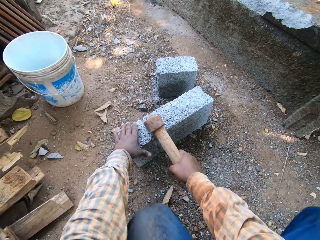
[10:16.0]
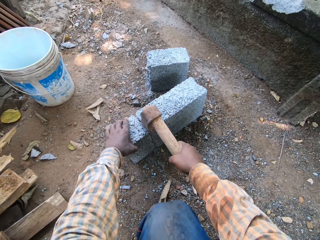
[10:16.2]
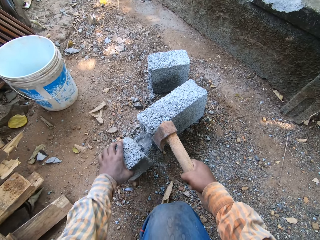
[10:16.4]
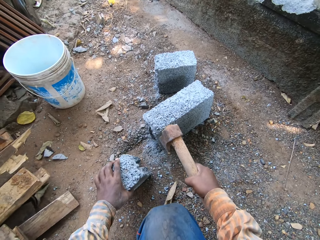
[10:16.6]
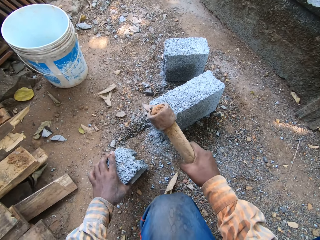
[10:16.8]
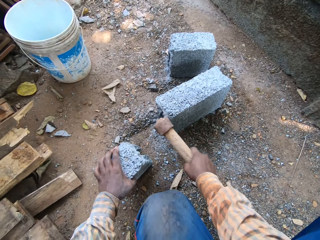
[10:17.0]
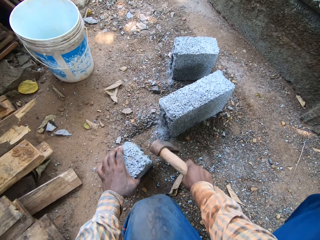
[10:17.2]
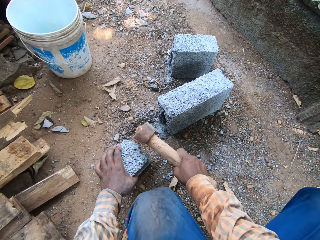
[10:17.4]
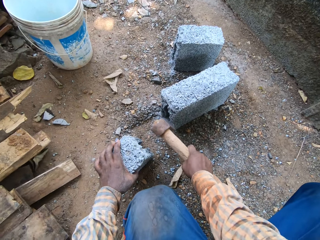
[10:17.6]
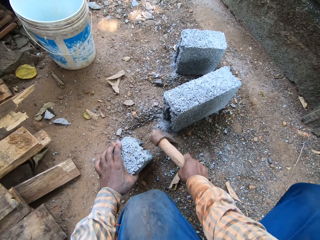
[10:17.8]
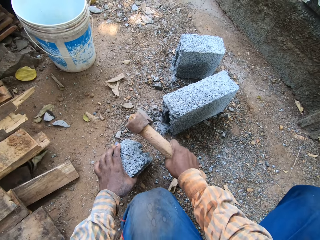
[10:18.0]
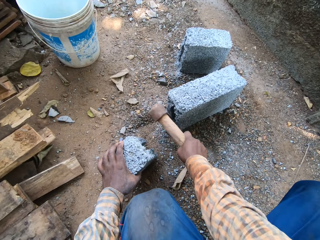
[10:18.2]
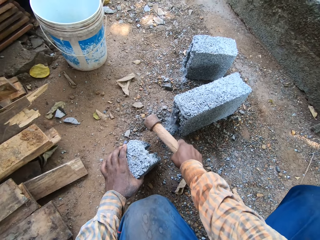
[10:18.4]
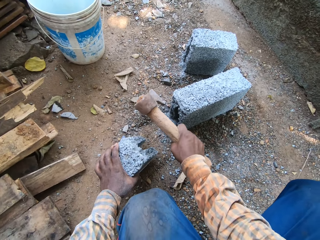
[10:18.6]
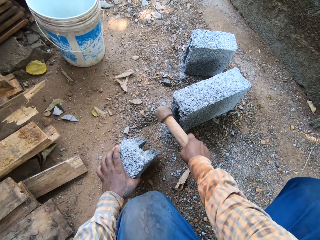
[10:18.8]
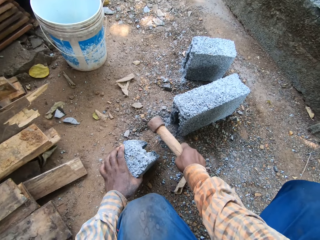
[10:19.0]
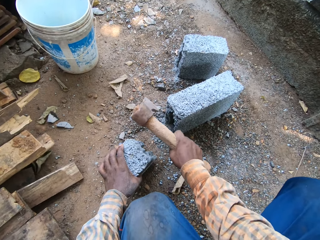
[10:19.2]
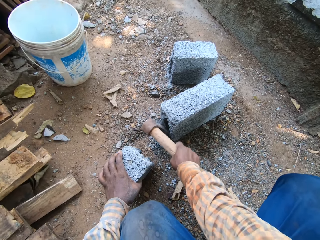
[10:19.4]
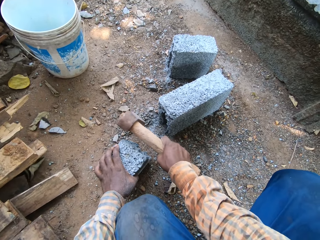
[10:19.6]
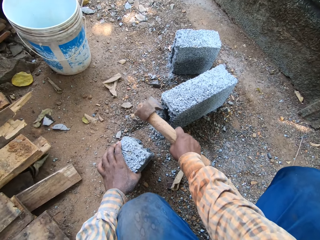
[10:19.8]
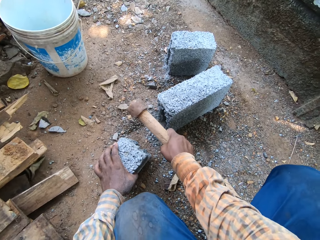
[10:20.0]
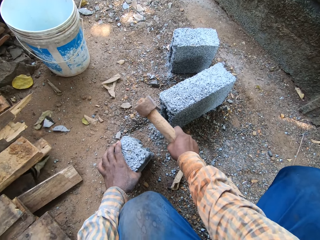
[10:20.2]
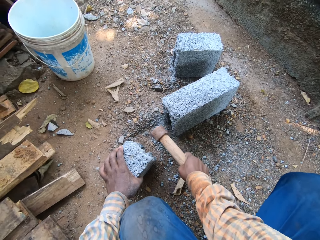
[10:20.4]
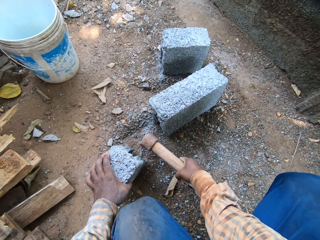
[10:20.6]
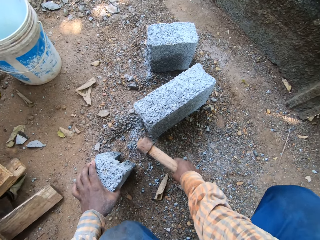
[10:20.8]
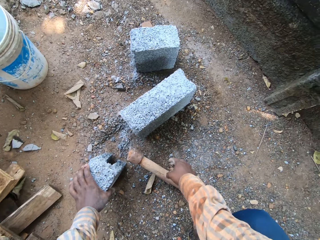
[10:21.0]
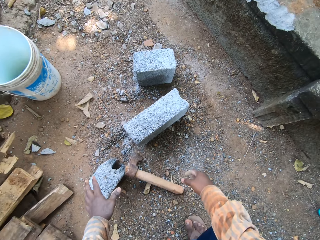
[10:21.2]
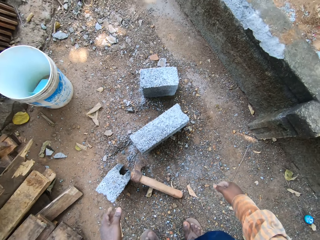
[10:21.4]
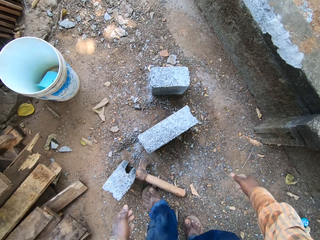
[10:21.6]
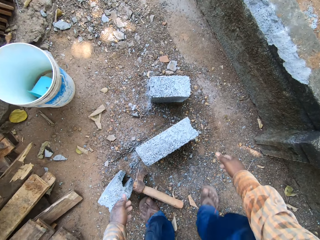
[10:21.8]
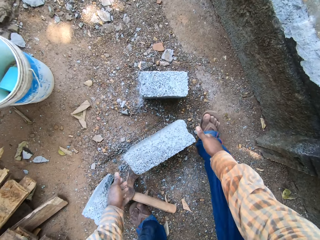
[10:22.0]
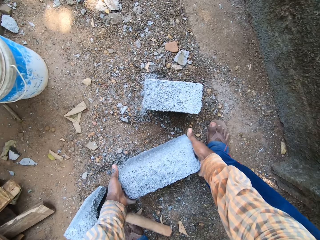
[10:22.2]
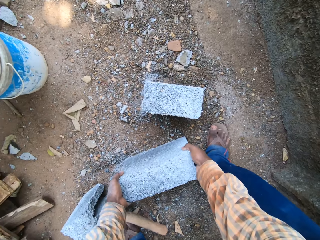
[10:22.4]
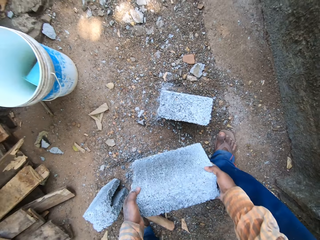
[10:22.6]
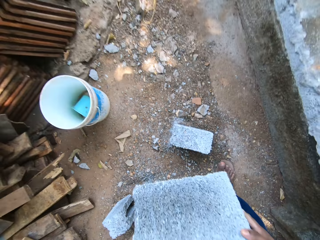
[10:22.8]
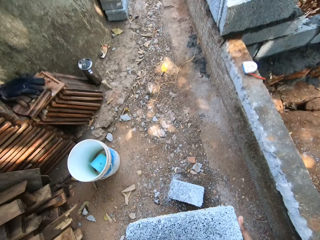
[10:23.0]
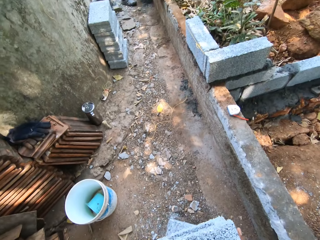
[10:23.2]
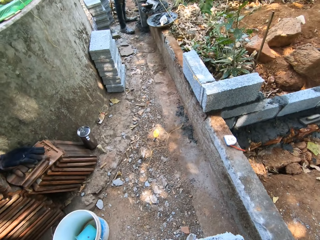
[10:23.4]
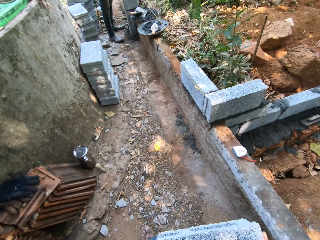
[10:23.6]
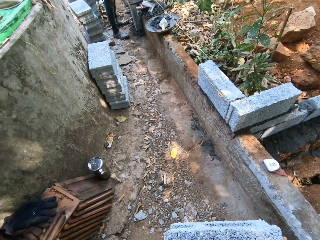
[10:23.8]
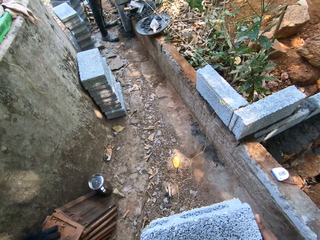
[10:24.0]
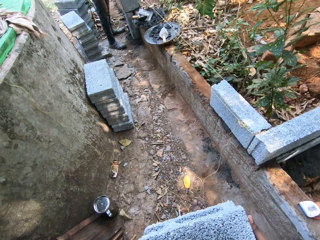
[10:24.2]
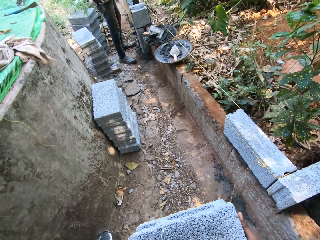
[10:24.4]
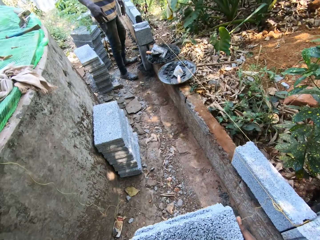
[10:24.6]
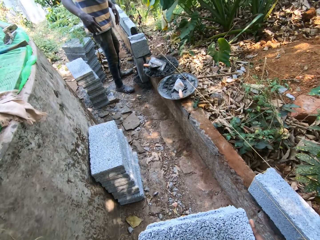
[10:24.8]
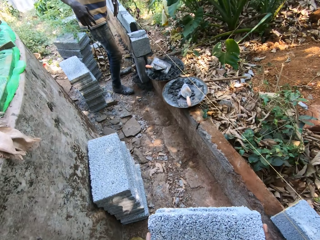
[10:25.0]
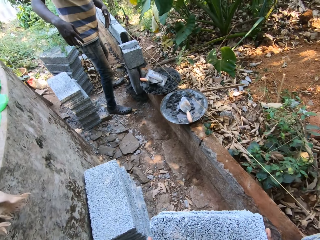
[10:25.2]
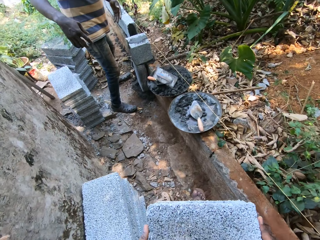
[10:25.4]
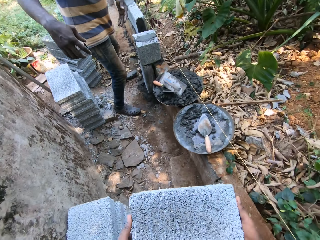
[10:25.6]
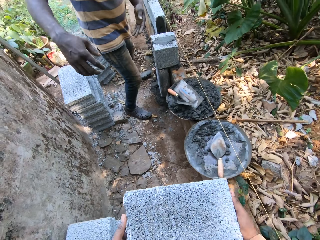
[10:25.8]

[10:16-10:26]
The camera wearer takes the block with his left hand. He separates the block. He hits the block with the axe in his right hand. He drops the axe on the ground with his right hand. He carries the block. He picks up the block from the ground with both hands. He walks around.

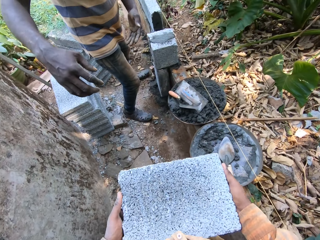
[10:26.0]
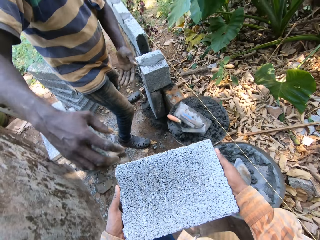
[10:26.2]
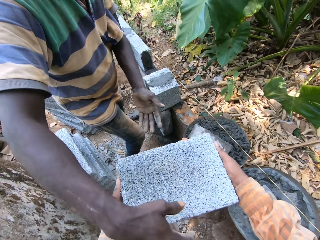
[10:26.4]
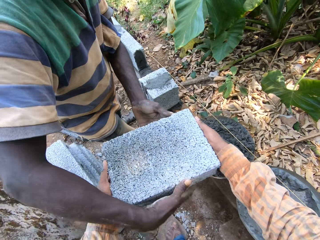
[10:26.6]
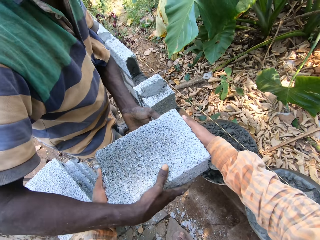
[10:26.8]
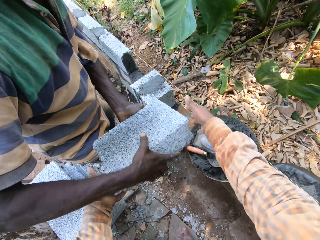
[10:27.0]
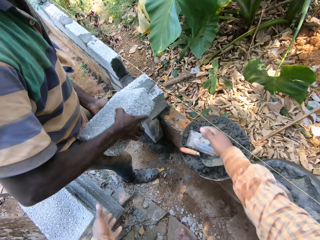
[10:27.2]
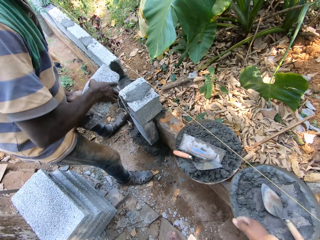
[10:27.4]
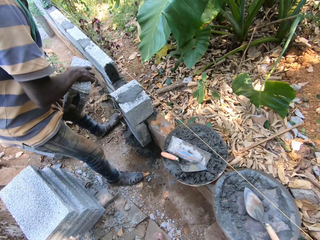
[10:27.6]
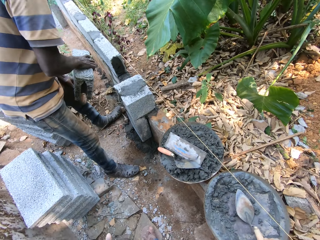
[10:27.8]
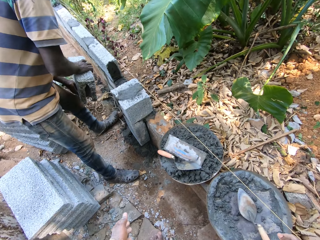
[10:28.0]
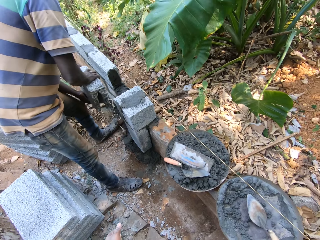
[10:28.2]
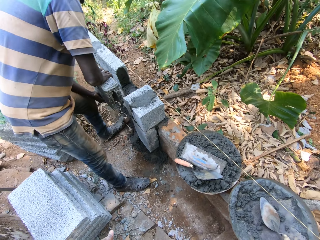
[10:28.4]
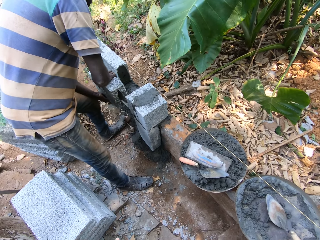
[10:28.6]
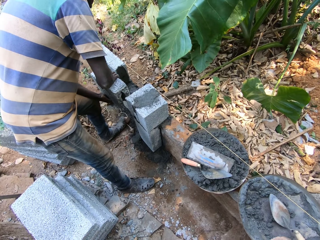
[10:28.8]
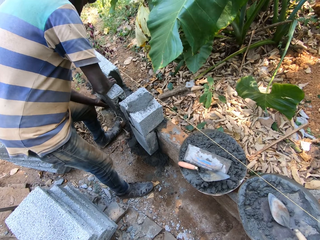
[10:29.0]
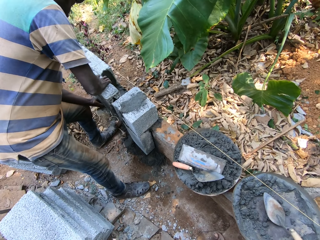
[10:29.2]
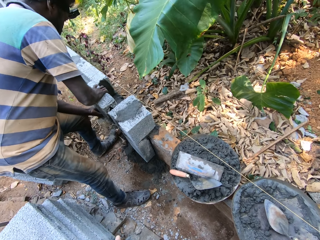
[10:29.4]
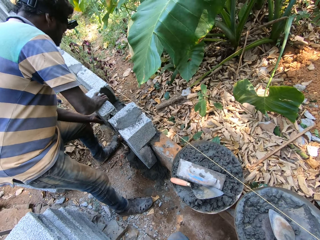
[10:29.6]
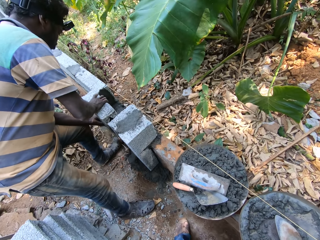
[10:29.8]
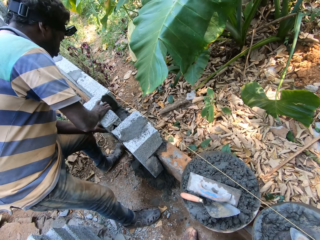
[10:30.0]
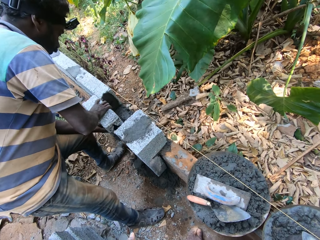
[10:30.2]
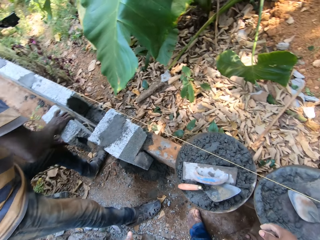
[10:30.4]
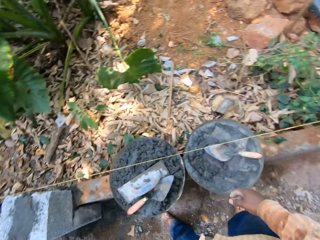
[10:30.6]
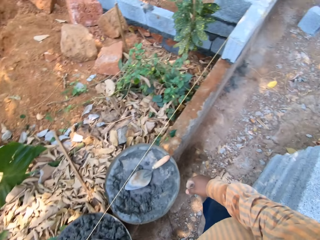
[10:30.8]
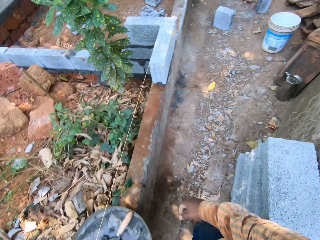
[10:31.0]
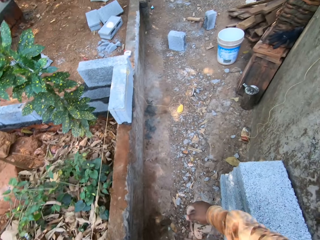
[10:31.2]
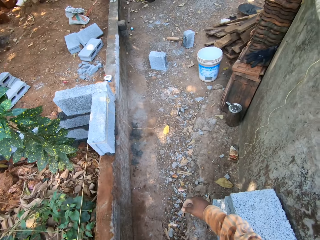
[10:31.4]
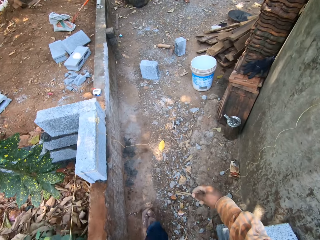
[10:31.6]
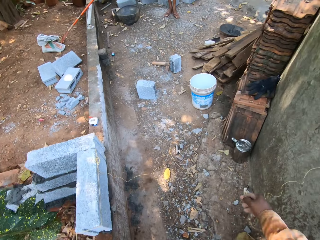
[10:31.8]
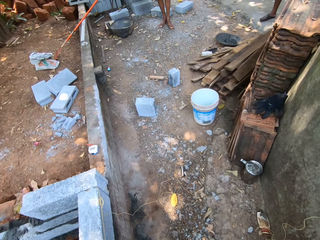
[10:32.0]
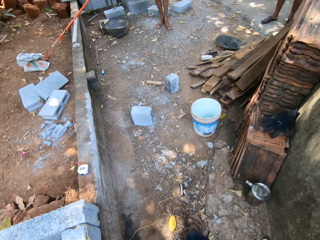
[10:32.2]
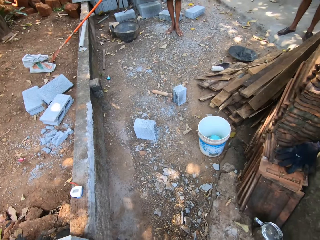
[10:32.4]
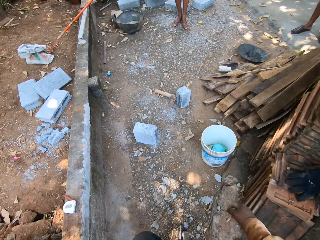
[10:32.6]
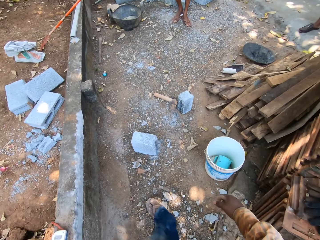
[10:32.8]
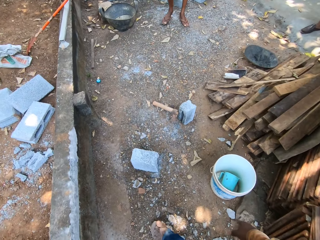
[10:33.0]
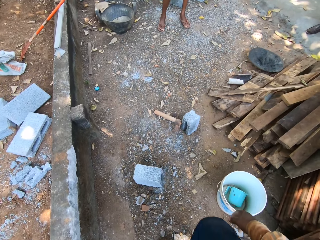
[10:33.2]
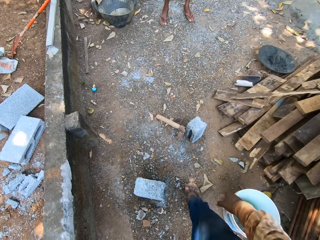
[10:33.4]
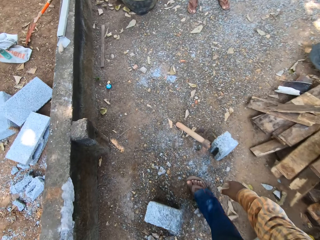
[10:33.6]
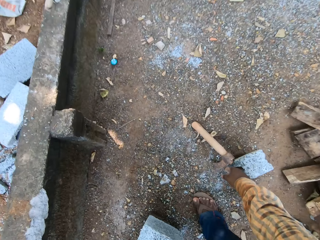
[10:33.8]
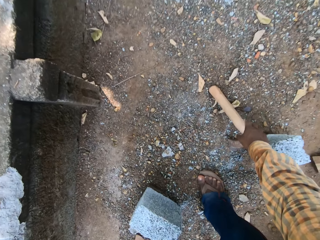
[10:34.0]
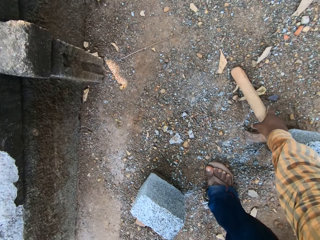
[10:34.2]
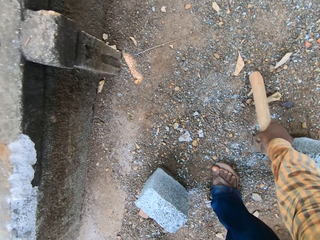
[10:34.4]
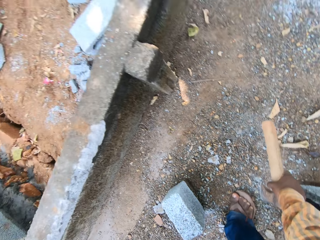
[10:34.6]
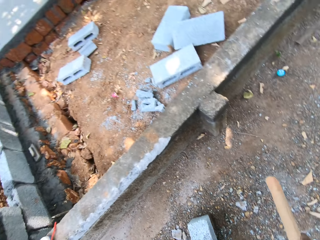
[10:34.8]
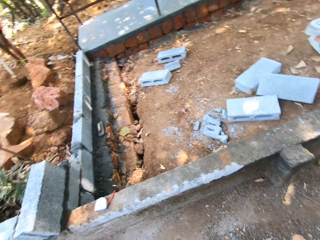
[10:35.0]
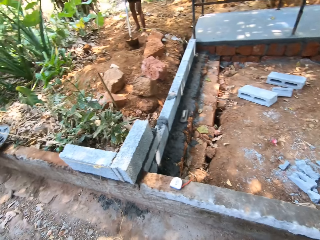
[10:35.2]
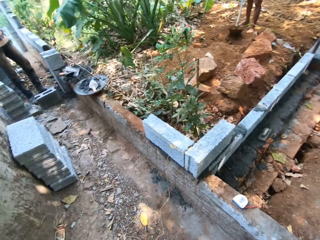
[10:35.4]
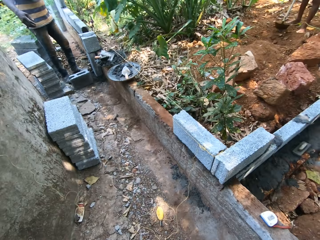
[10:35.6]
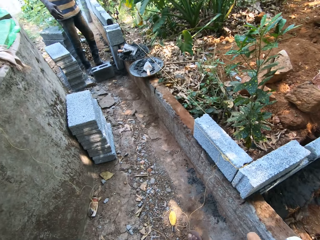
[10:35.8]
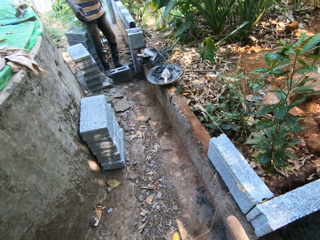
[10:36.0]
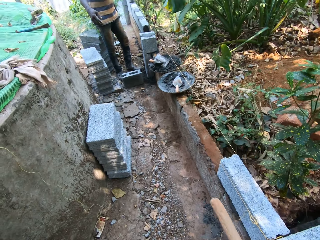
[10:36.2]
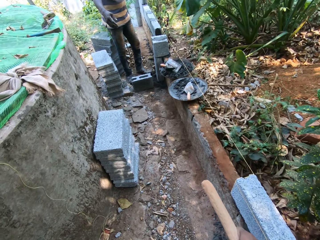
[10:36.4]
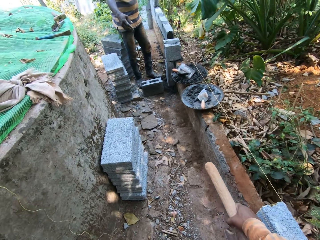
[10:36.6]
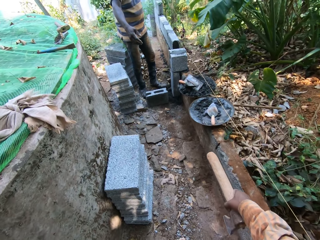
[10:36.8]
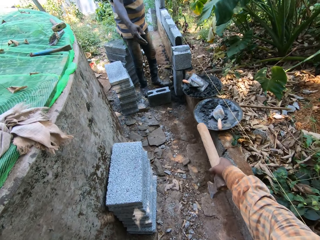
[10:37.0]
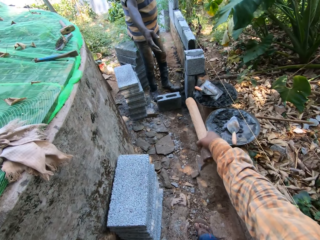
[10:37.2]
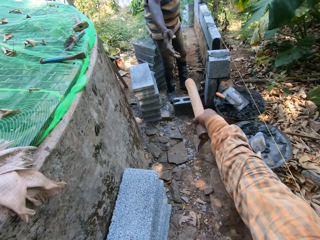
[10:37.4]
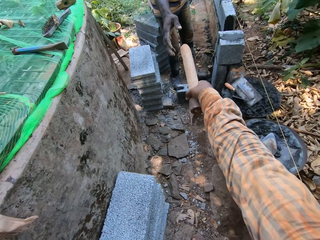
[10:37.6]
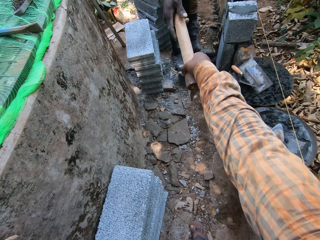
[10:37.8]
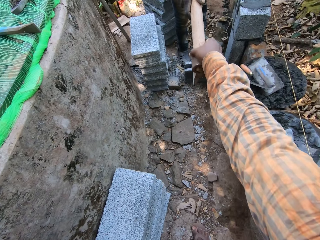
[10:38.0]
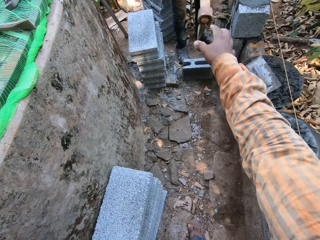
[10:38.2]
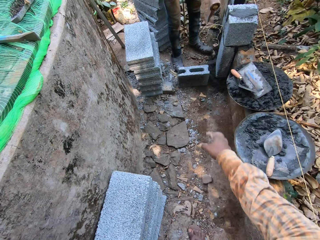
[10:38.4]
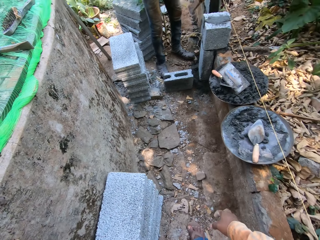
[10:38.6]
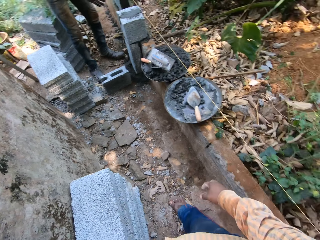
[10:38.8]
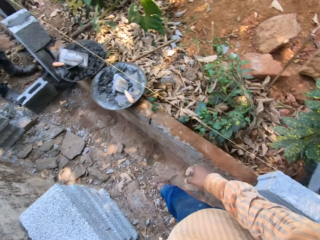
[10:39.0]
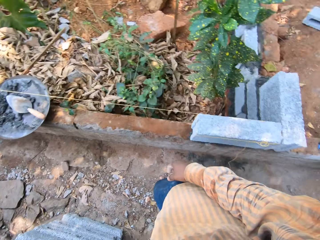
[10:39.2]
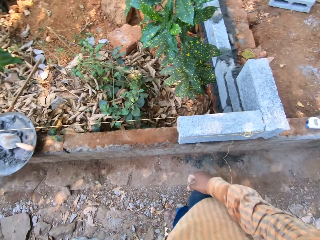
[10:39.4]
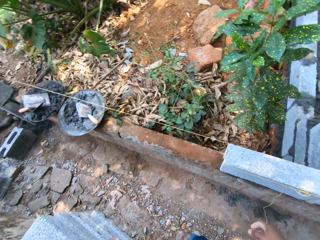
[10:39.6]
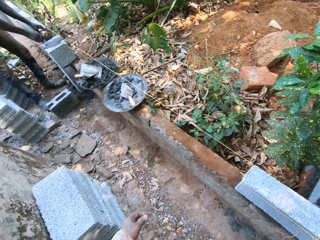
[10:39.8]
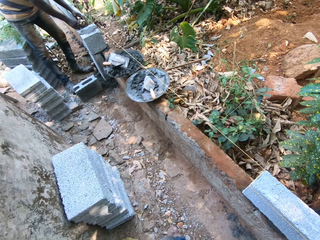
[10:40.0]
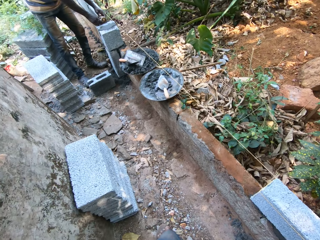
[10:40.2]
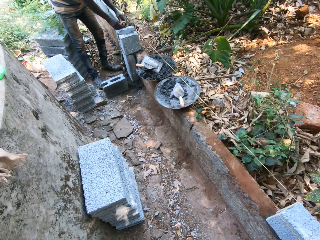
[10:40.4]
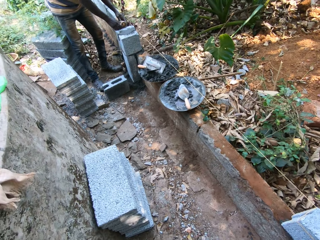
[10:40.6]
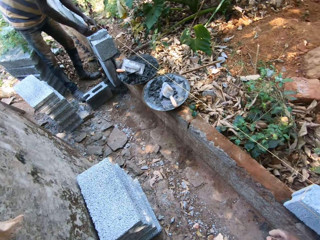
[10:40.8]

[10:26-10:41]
The man takes the block from the camera wearer with both hands. The man puts the block in between two blocks with both hands. The camera wearer walks around. He picks up the axe from the ground with his right hand. He walks around. The man takes the axe from the camera wearer with his right hand. The camera wearer looks around.
